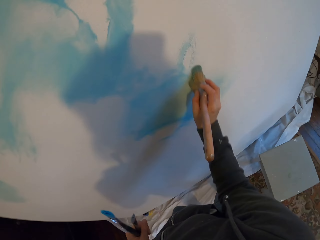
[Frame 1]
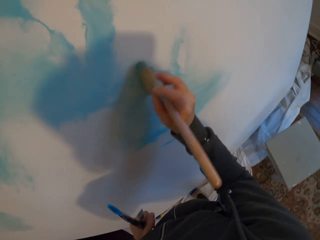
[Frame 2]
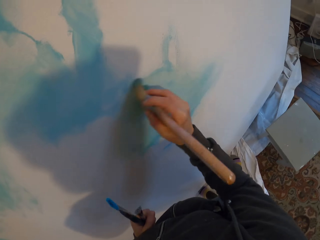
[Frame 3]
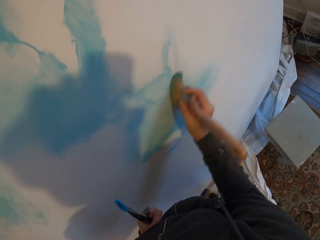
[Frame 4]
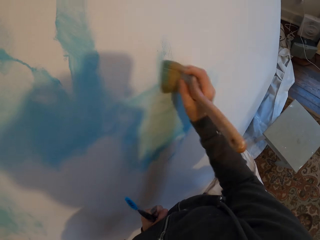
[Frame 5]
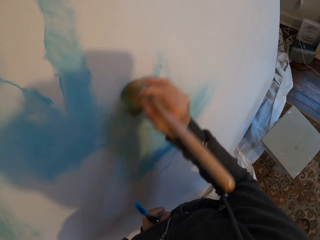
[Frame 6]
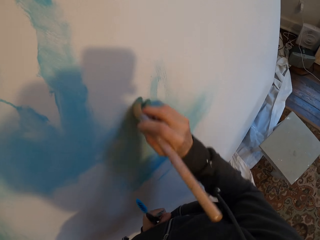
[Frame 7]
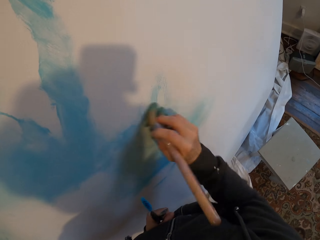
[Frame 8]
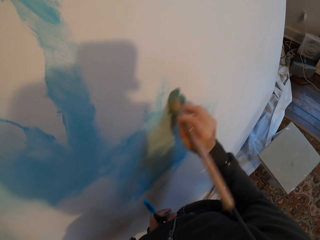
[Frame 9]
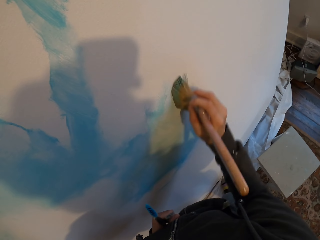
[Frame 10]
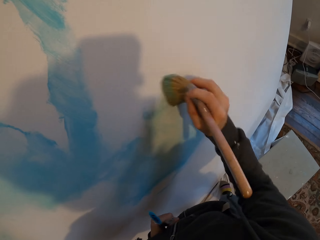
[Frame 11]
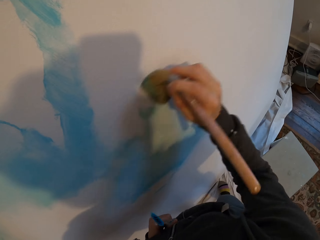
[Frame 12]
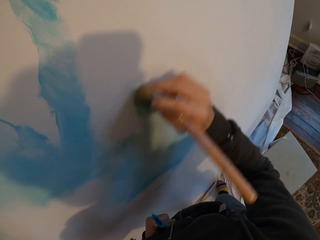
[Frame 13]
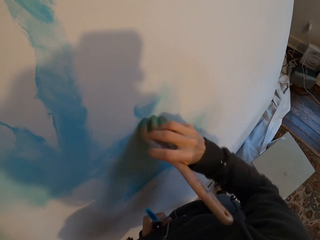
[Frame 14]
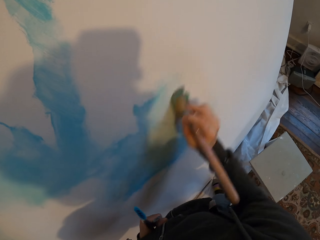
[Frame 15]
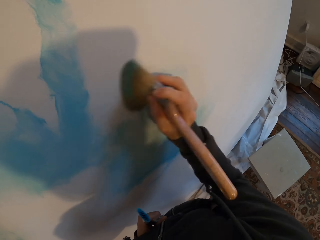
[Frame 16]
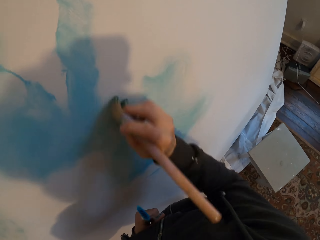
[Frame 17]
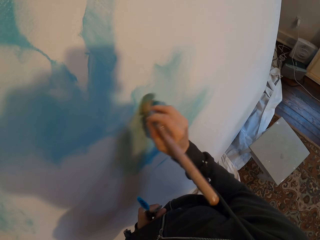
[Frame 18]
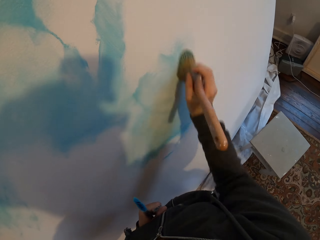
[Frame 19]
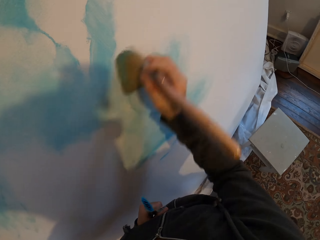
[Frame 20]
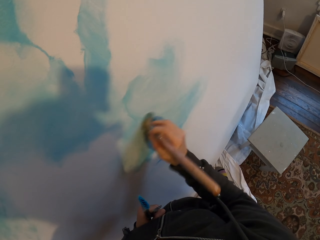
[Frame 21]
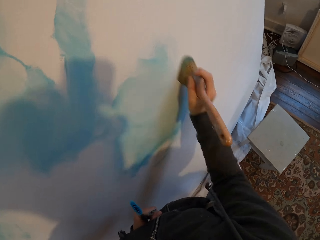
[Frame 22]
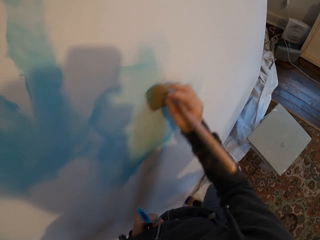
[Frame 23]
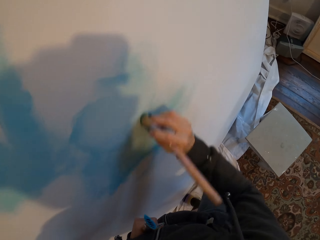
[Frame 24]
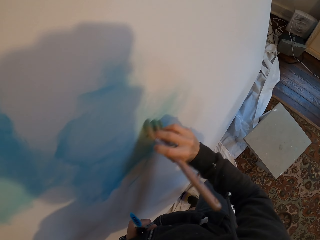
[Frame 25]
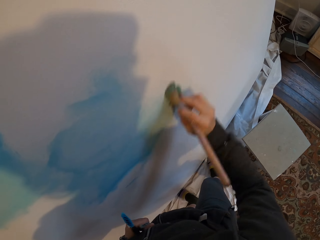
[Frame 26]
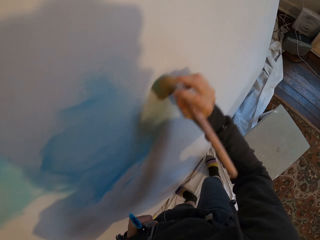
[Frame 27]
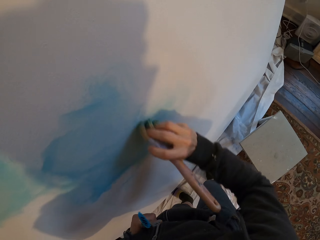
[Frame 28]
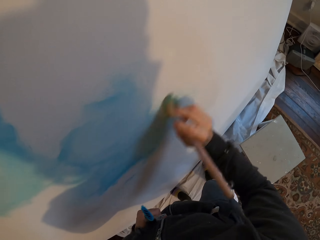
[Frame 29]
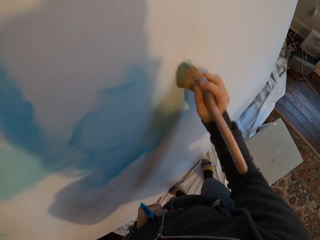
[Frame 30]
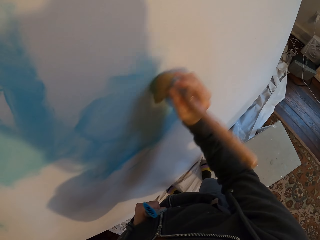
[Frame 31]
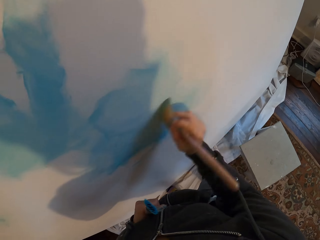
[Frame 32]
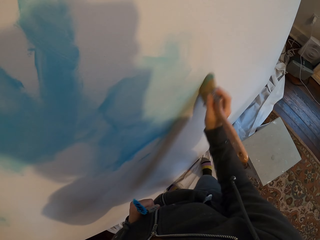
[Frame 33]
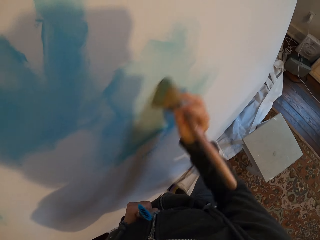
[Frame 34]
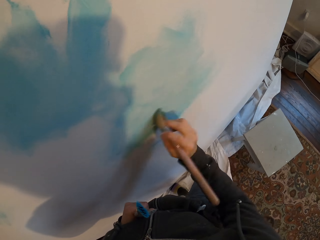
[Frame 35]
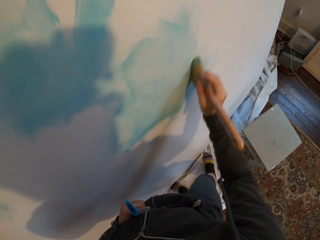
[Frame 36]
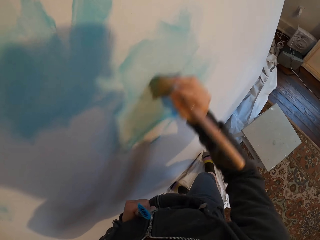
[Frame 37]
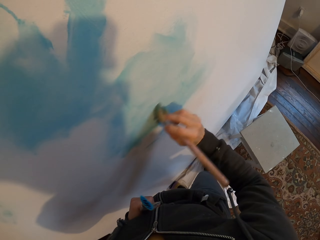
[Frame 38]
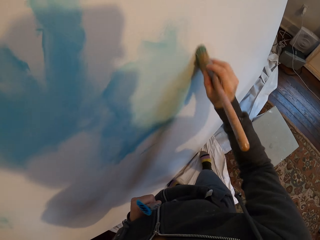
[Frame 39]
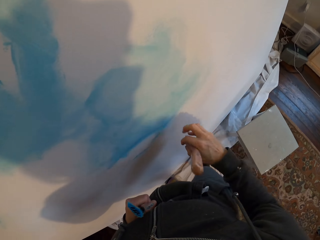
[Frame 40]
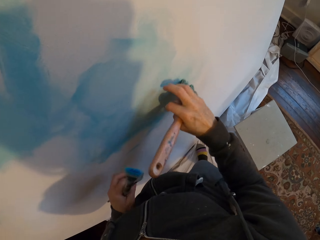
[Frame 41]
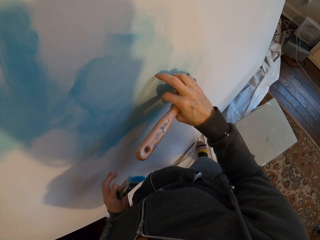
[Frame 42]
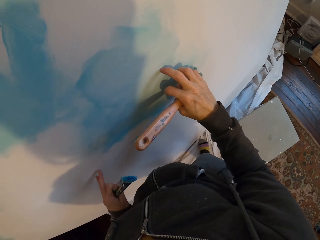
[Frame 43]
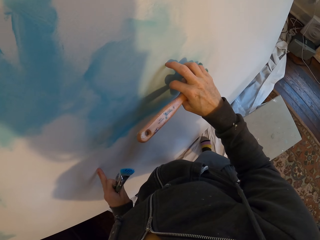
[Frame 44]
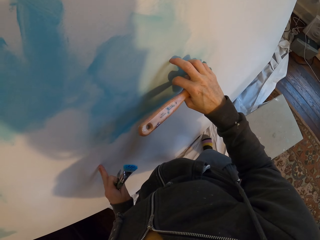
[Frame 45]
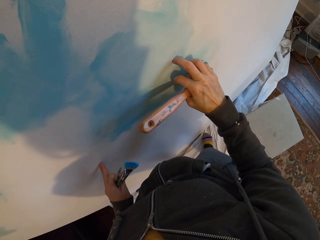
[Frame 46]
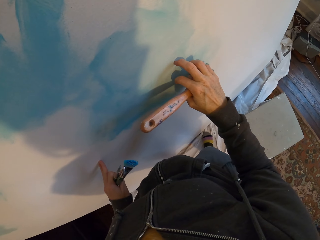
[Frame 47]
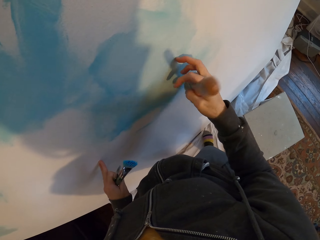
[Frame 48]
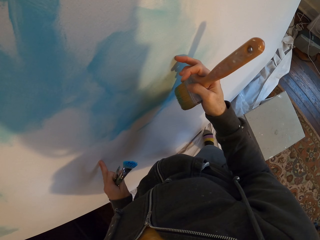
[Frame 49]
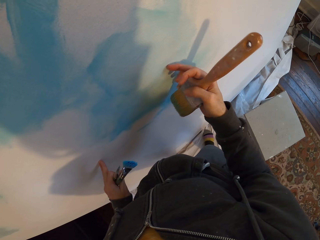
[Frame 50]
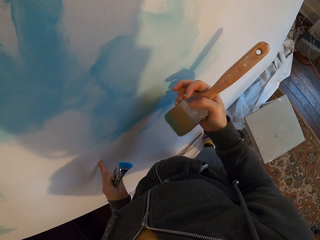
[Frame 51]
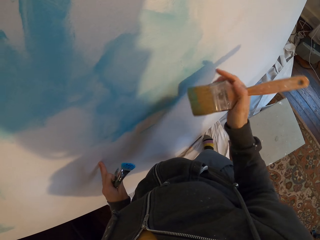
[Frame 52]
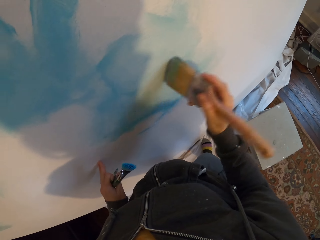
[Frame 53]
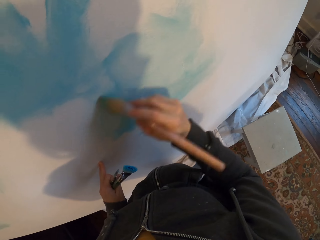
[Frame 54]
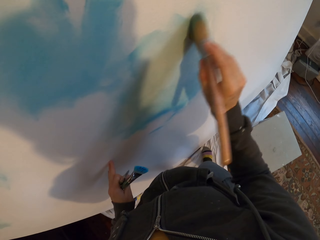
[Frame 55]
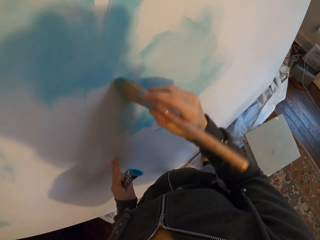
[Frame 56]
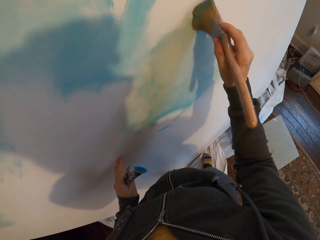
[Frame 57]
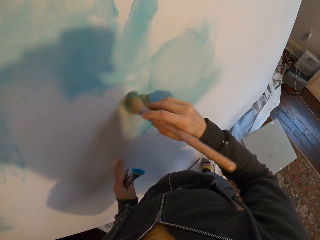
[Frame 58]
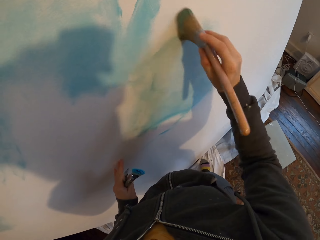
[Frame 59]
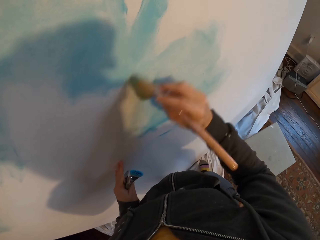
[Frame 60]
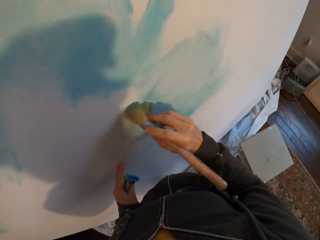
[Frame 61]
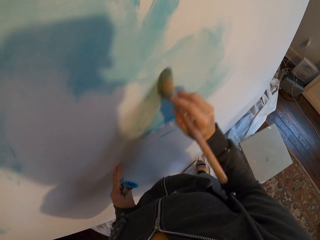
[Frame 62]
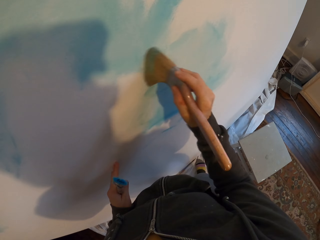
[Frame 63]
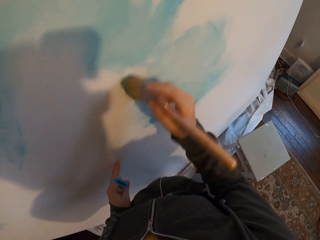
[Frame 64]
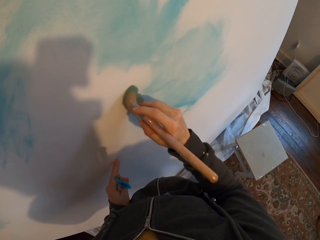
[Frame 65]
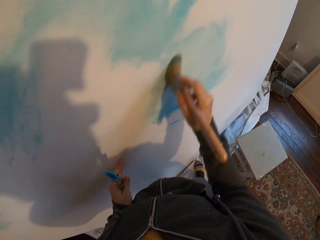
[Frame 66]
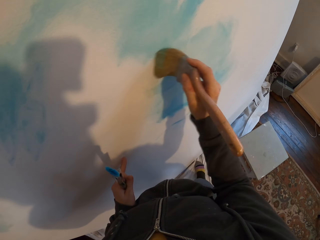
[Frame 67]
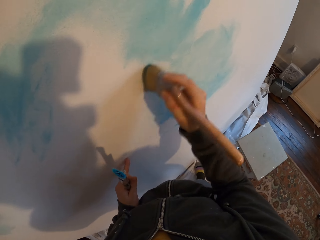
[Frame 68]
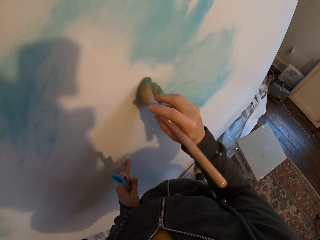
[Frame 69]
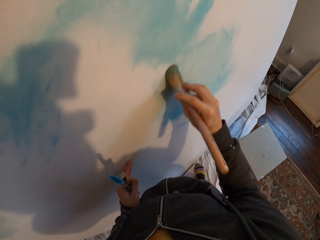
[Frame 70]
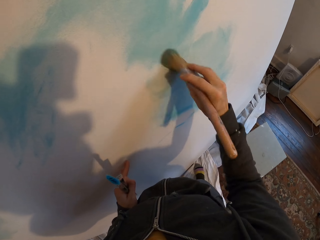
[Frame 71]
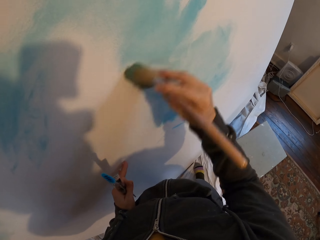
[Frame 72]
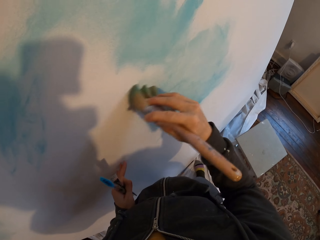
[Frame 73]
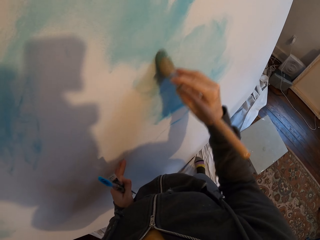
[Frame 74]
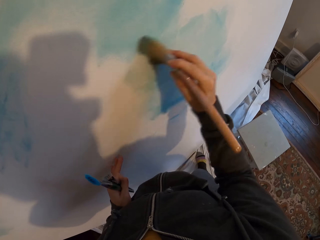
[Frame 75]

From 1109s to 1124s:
The camera wearer paints the board or wall. They examine the board. They paint the board.

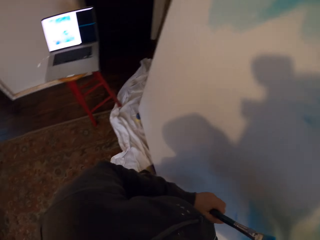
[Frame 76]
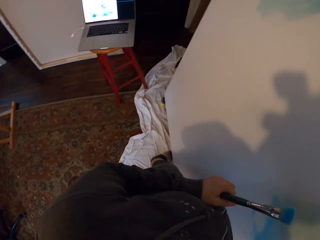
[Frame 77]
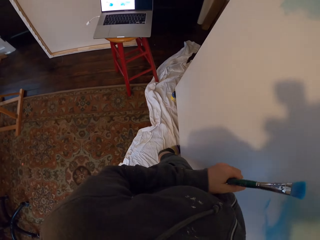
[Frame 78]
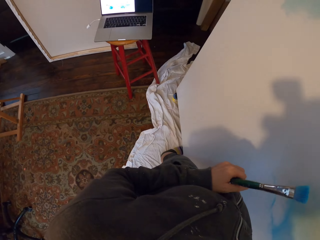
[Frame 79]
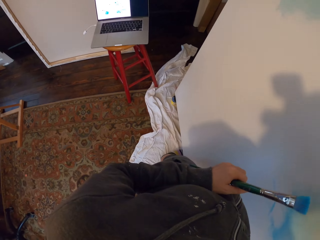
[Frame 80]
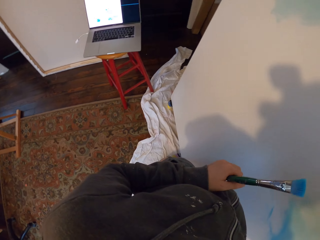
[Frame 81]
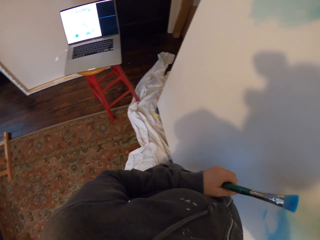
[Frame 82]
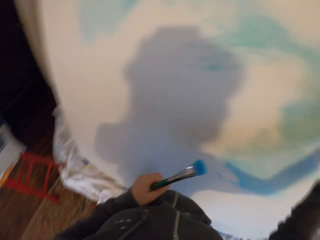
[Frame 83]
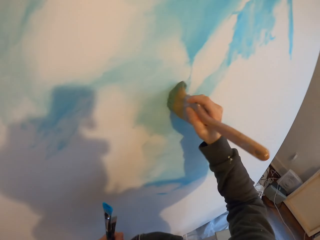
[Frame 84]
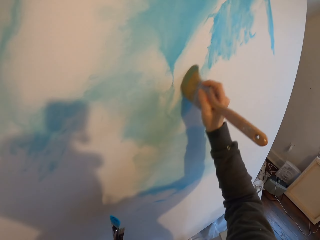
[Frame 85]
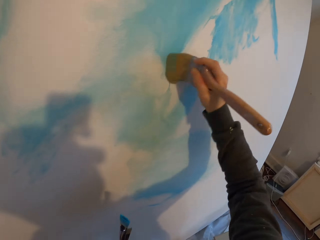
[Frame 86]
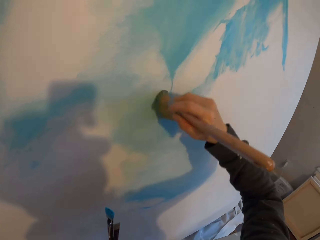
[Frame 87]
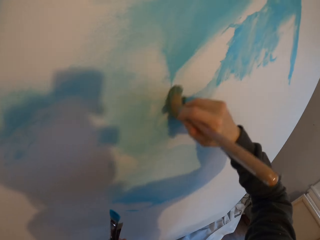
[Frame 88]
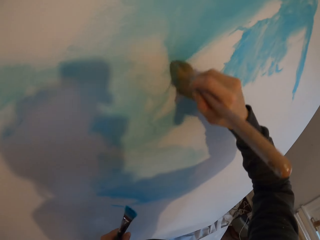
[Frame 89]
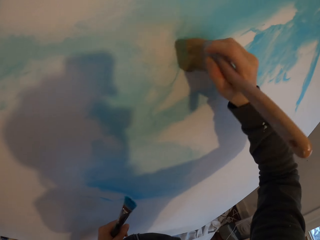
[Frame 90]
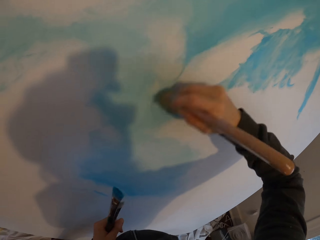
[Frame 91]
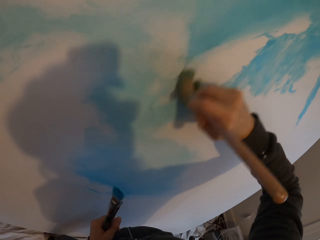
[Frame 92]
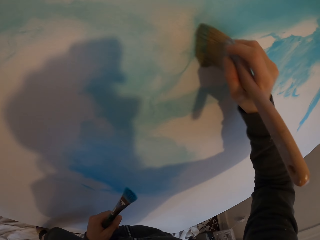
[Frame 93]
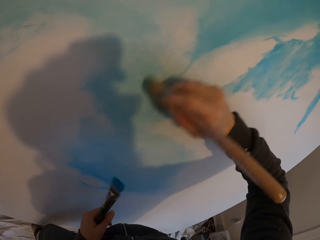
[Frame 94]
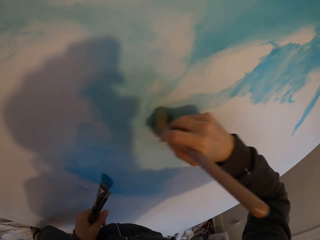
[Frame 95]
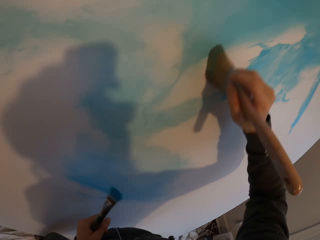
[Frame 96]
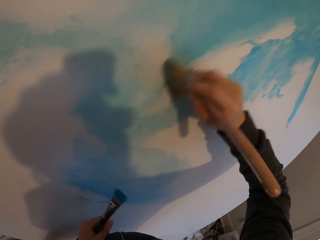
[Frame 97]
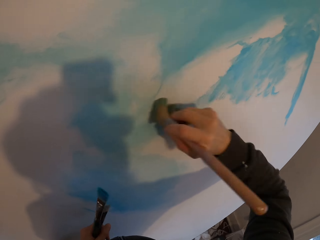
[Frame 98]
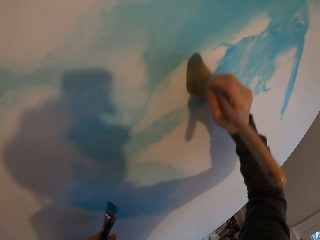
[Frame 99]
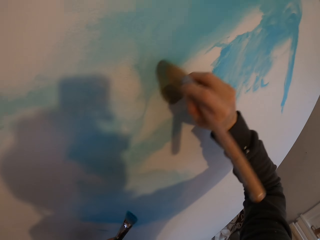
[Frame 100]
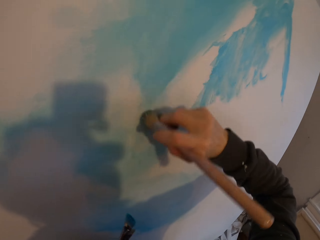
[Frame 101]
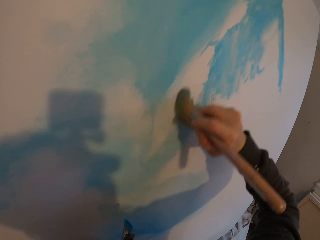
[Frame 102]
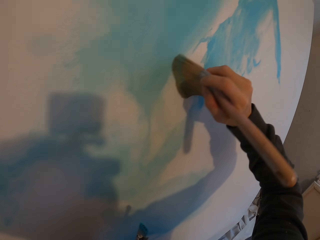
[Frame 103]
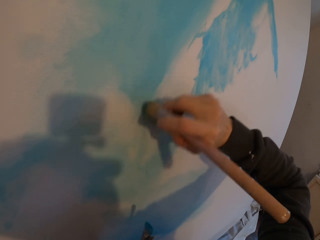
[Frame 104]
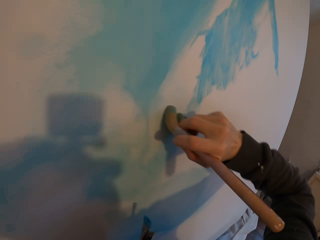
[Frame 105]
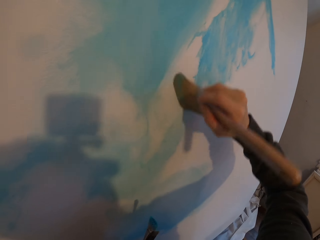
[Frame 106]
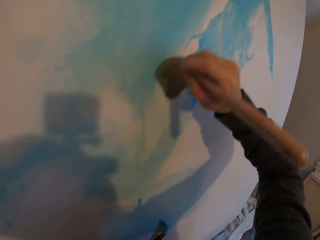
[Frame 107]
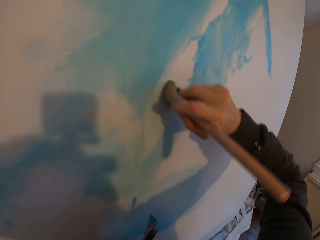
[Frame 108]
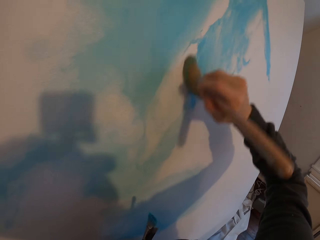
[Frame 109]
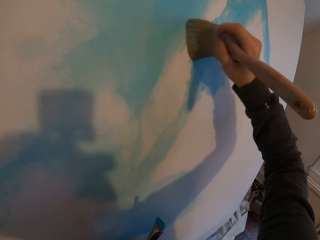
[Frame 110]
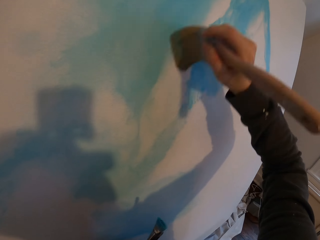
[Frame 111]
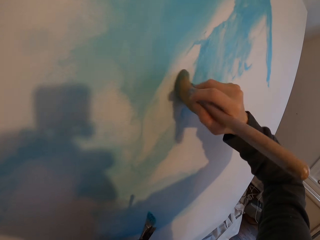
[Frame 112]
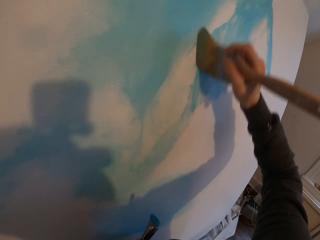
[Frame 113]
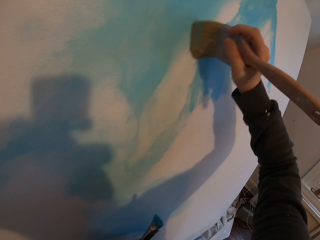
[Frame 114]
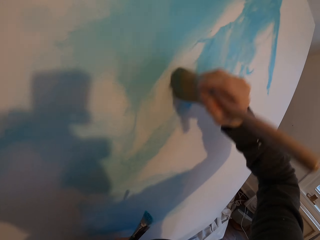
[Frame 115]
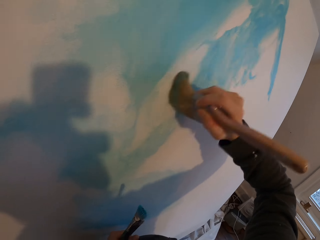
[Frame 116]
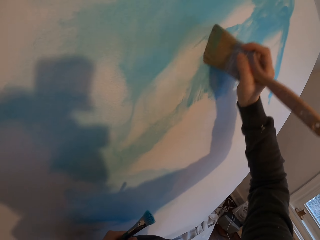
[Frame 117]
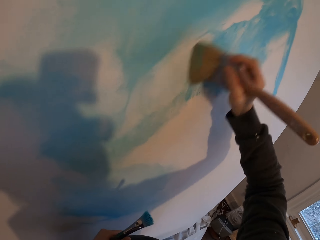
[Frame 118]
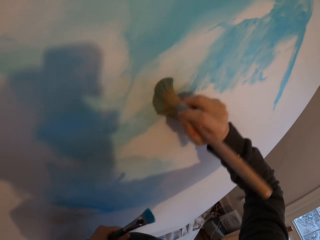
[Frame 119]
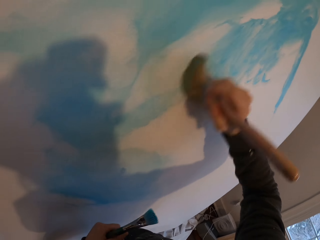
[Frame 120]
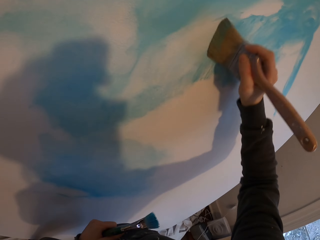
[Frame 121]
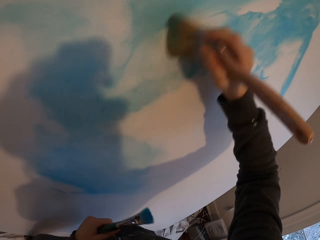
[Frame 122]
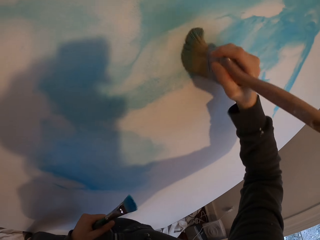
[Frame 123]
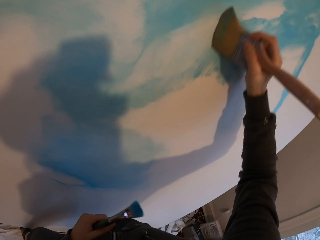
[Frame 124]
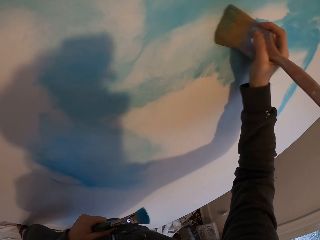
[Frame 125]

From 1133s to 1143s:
The camera wearer looks at the laptop. They paint the board.
